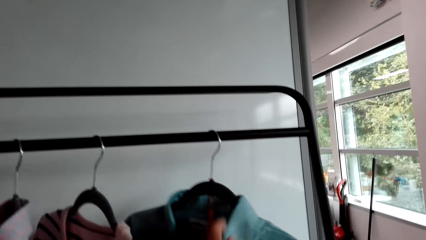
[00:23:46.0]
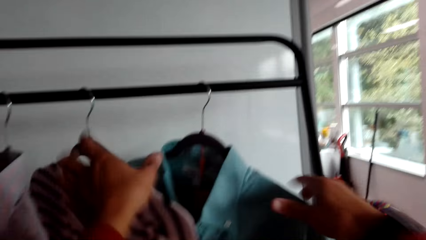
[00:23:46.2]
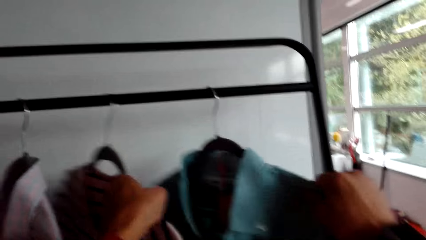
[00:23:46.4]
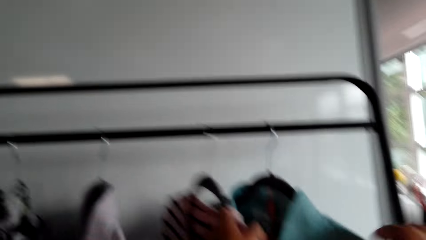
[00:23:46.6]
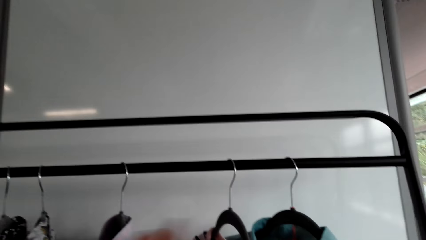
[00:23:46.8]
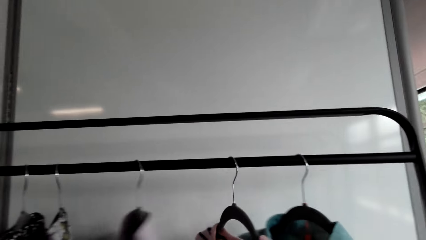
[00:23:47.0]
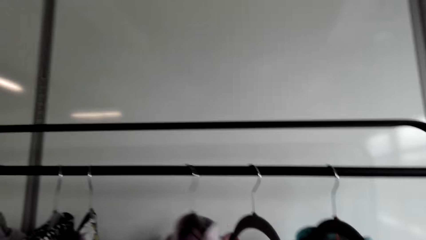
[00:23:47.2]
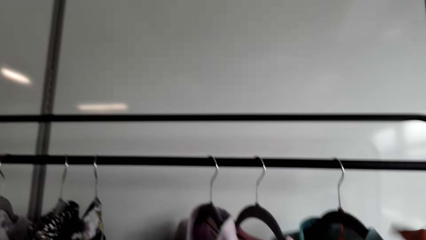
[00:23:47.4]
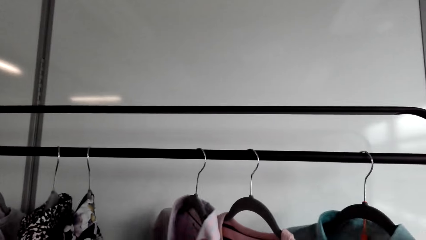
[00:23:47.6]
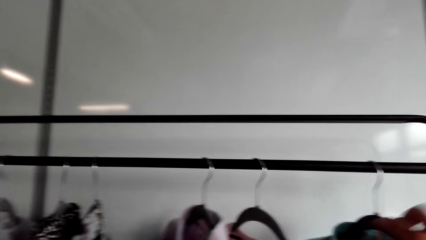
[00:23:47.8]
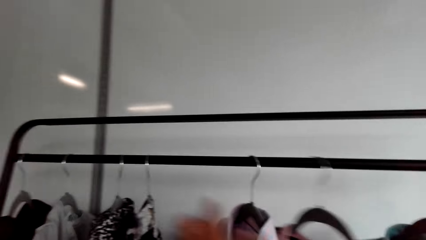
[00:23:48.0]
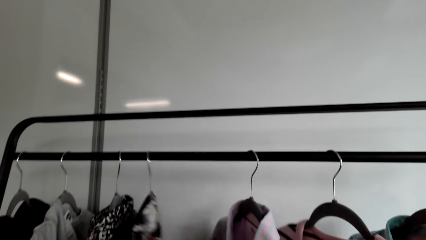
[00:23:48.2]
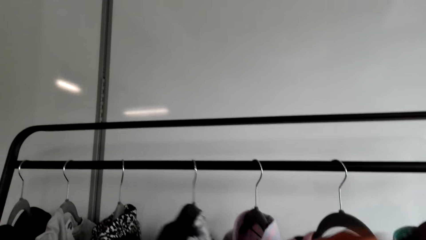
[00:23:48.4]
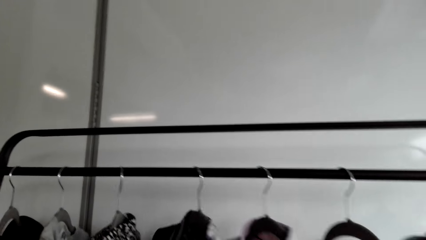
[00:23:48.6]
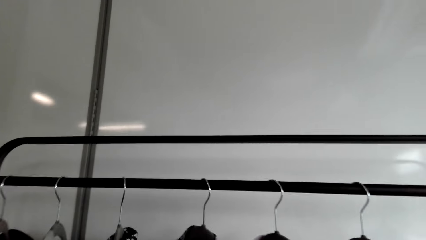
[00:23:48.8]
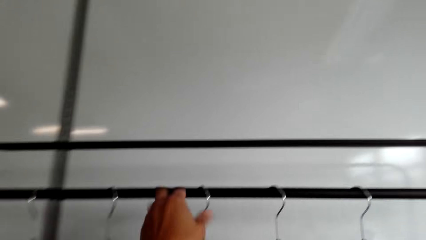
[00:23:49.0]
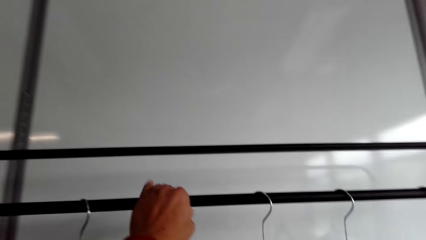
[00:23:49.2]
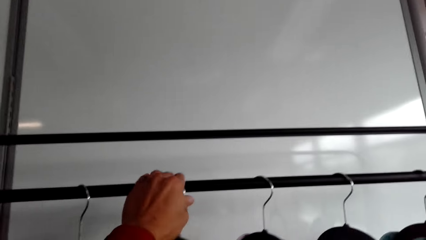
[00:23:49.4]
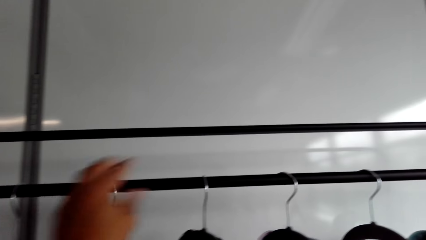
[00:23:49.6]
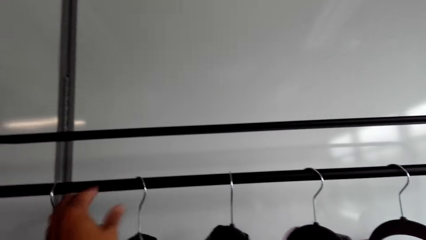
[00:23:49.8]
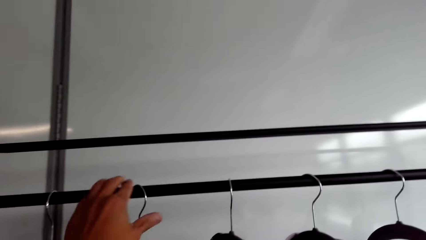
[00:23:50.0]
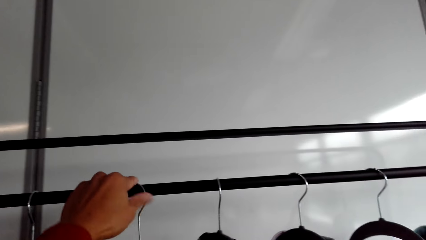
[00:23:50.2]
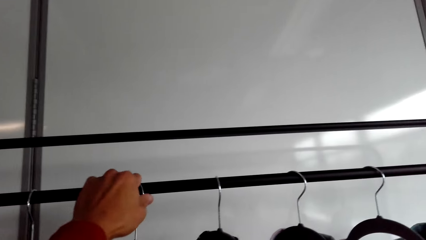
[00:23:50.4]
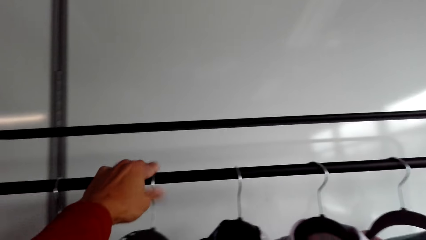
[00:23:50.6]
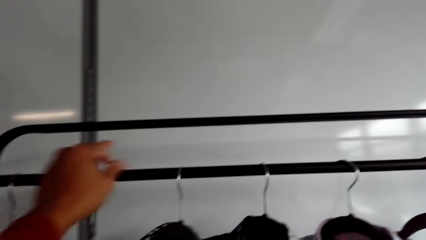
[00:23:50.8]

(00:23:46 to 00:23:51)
The camera wearer arranges the shirts.

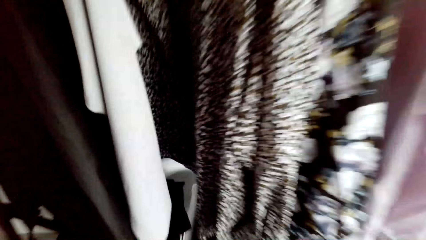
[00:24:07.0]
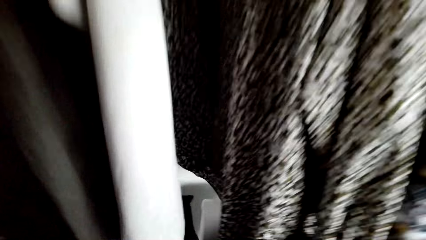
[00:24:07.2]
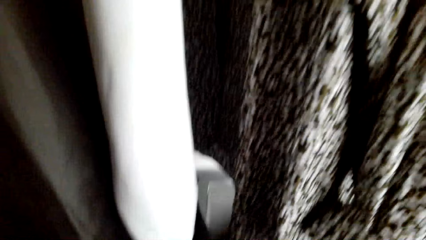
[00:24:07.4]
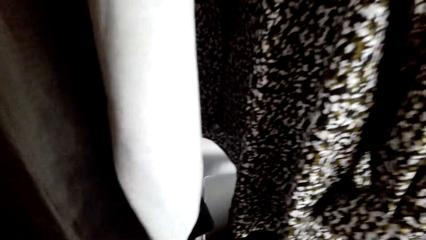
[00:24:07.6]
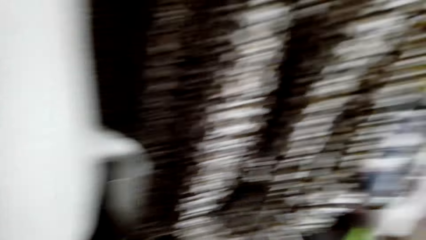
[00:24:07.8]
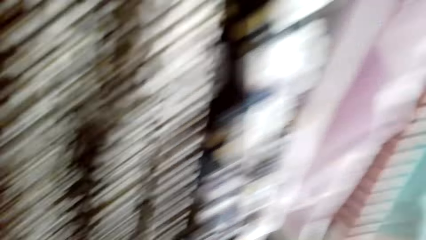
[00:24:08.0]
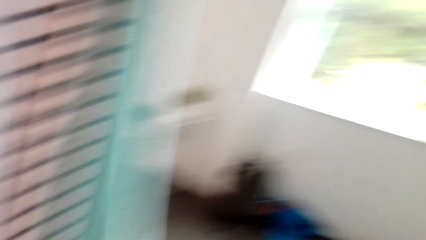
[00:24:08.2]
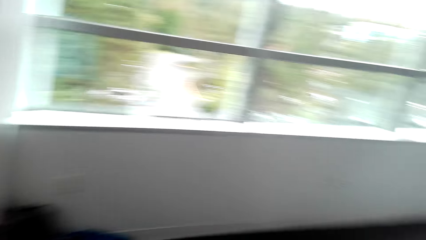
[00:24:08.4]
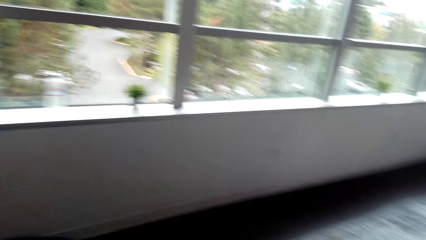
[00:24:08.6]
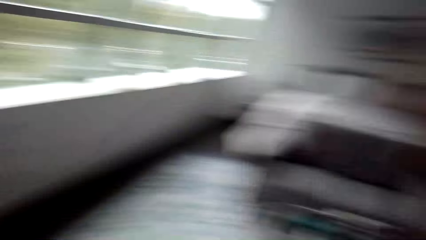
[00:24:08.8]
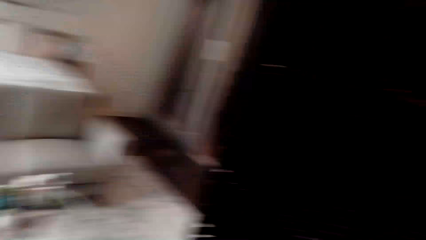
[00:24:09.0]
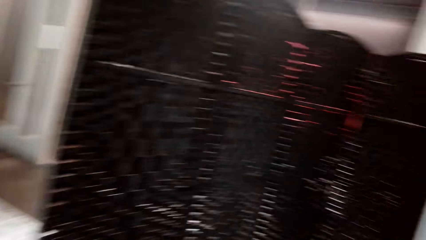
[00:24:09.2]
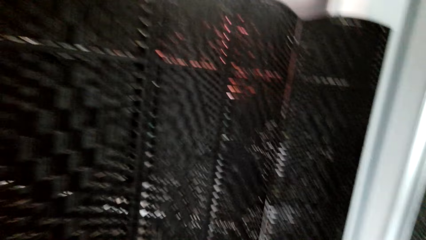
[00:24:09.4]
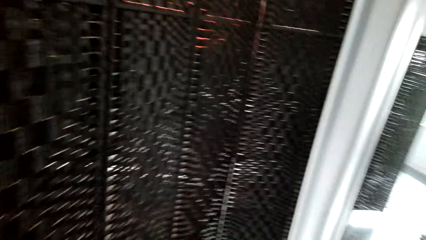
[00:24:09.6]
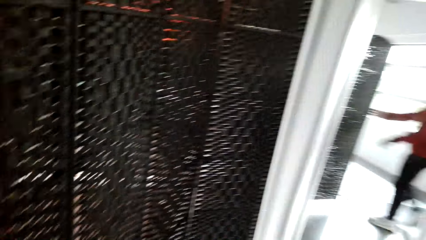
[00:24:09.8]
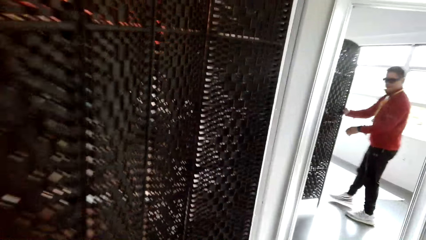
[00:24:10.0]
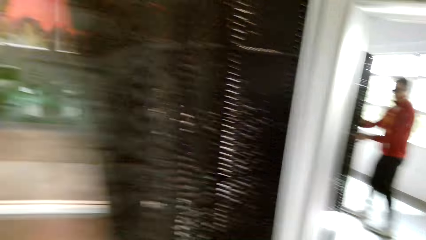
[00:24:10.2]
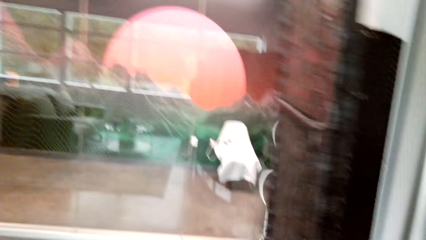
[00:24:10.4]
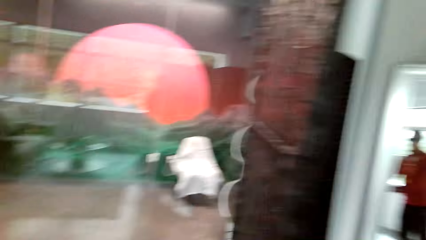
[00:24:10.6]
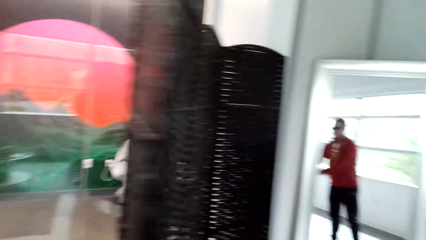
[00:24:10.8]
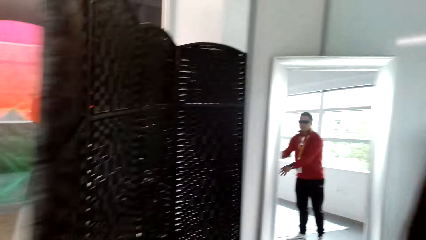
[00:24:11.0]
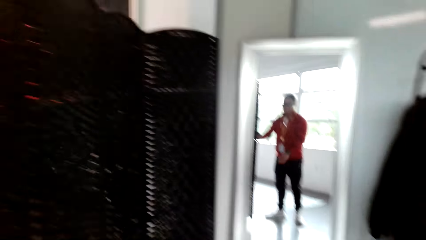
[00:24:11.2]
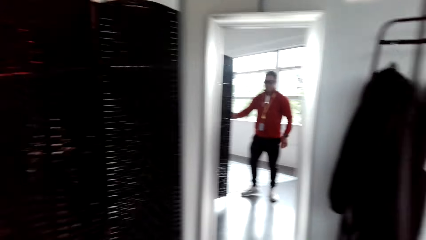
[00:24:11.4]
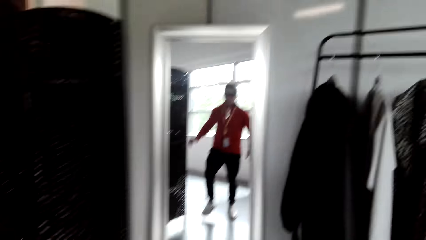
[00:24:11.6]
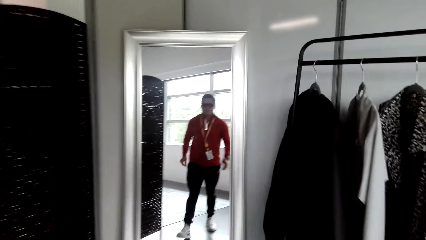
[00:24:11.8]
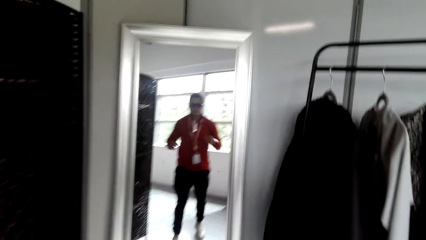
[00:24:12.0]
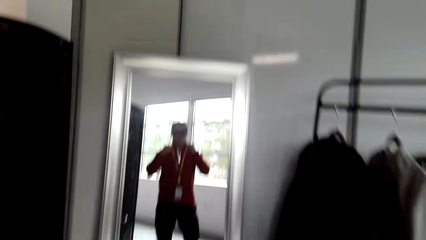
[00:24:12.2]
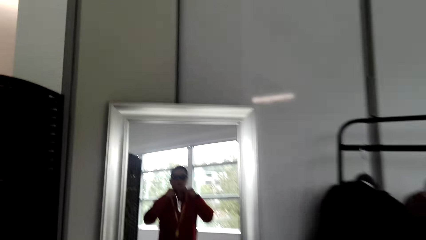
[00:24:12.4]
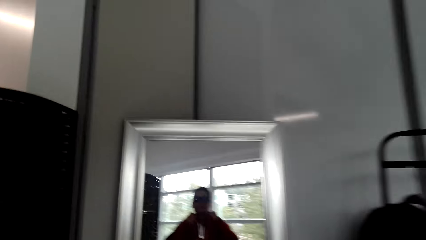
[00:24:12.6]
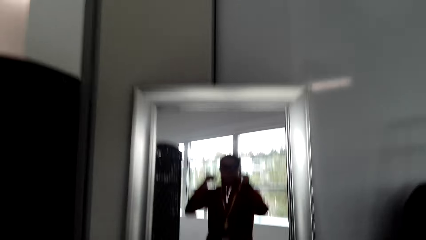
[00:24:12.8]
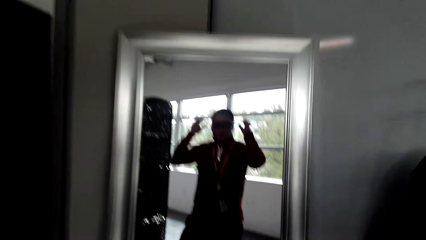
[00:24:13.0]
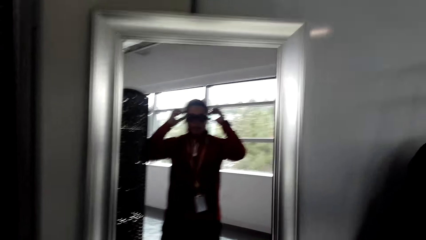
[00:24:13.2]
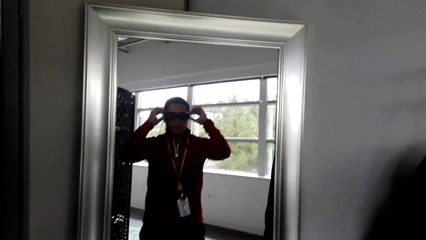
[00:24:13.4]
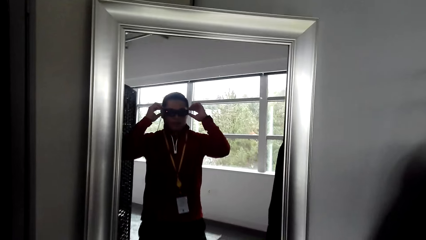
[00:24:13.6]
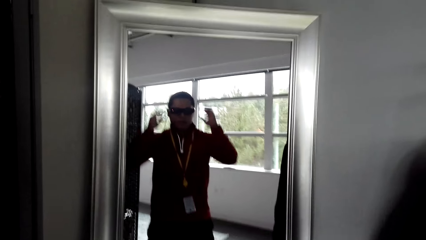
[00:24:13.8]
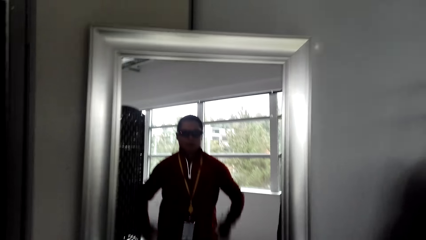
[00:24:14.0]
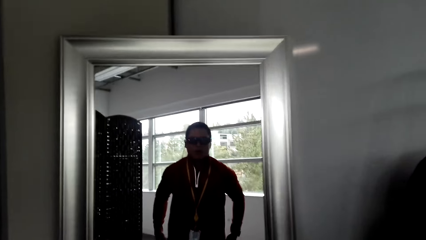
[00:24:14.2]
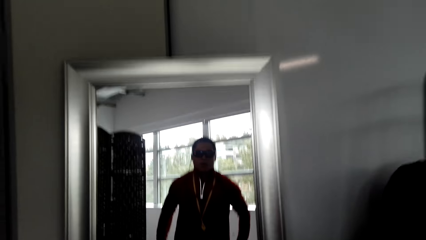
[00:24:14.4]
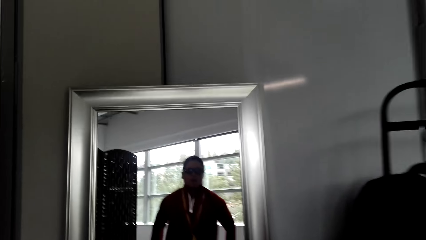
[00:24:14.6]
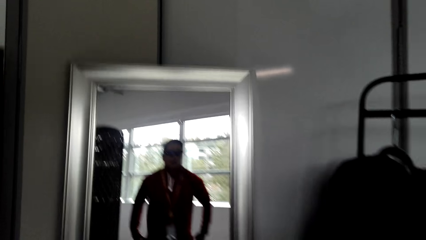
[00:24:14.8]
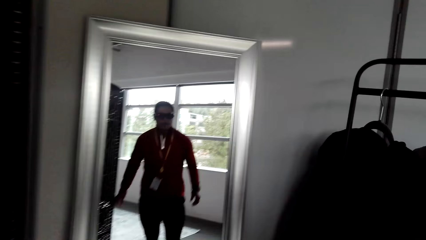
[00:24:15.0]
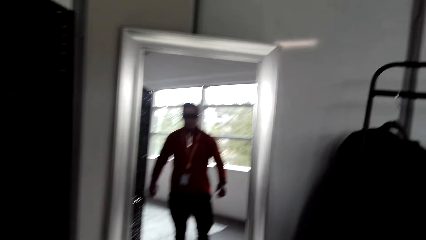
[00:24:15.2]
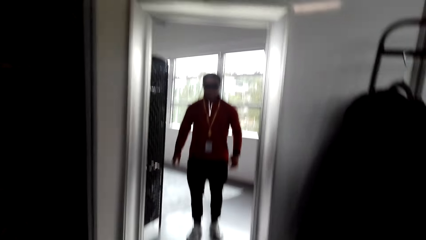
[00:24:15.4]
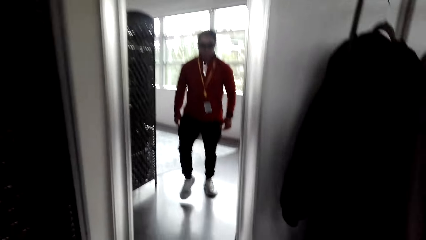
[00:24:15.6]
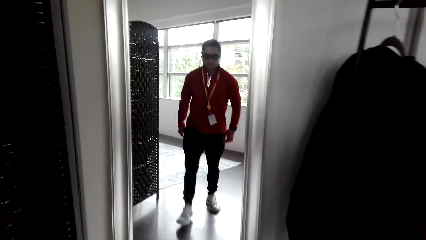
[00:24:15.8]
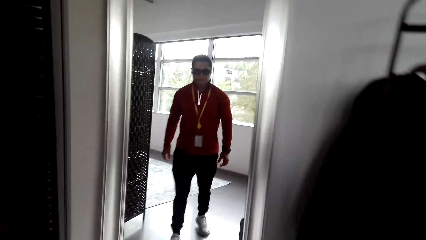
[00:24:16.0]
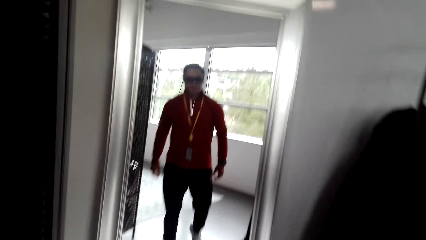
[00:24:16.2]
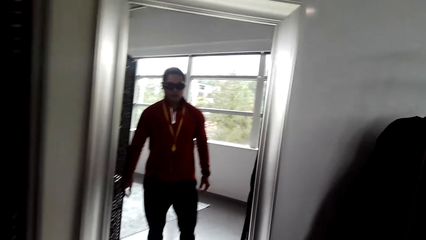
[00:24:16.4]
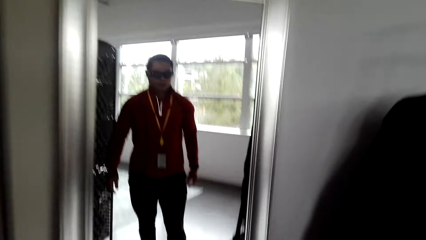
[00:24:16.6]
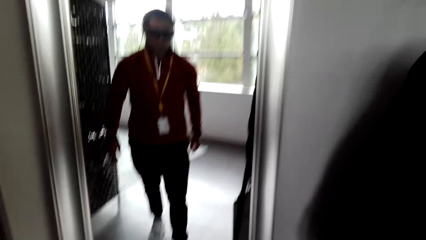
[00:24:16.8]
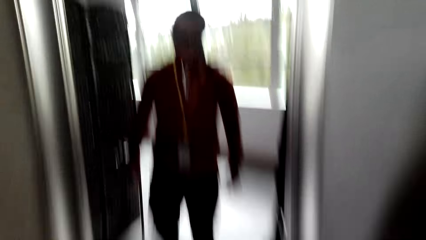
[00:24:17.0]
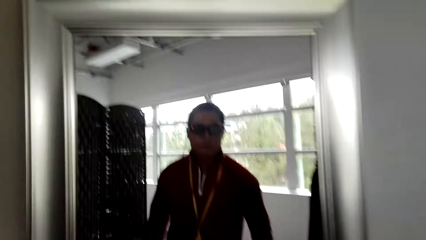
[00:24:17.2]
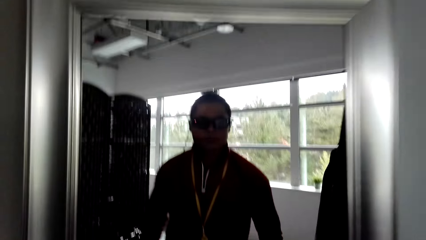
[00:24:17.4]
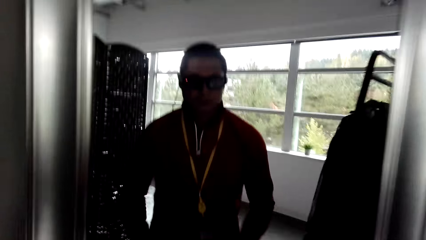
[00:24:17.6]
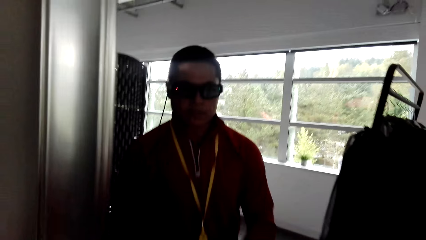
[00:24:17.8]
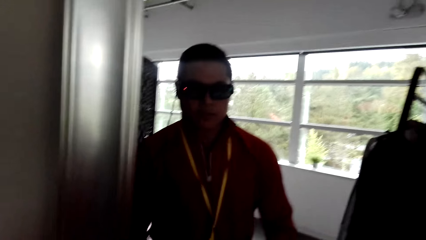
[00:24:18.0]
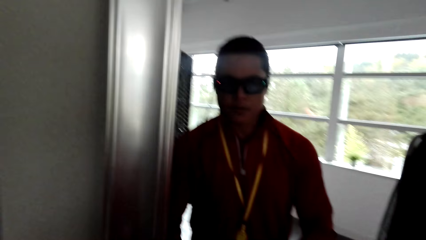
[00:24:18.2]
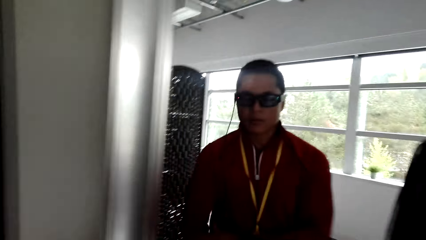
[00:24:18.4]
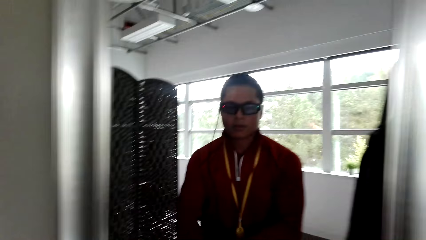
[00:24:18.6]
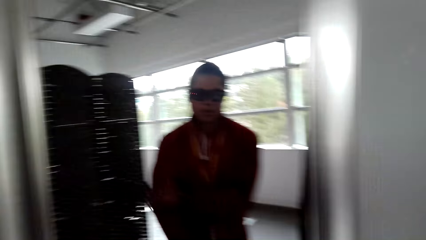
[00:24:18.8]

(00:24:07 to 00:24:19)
The camera wearer walks. He looks at himself in the mirror. He moves to the mirror.
